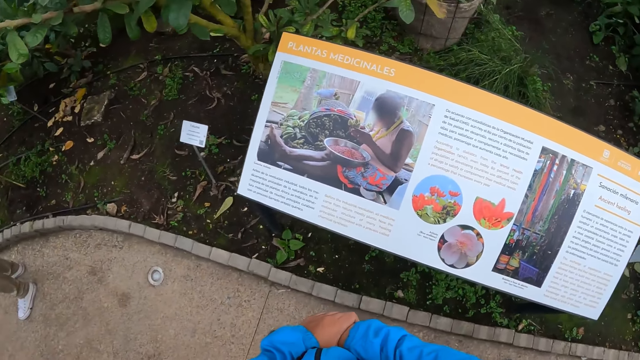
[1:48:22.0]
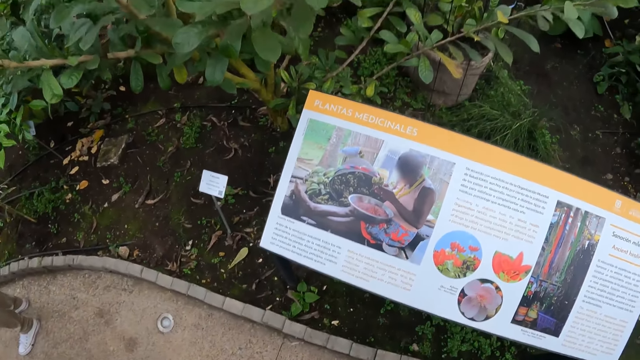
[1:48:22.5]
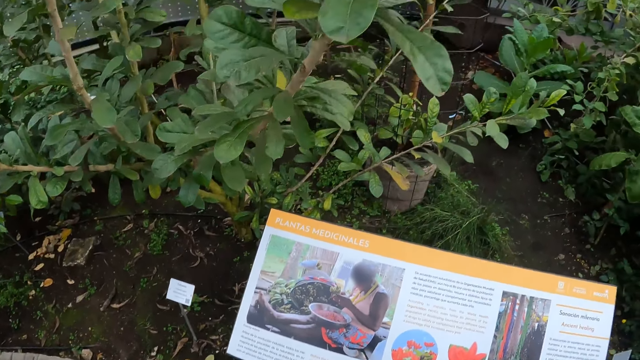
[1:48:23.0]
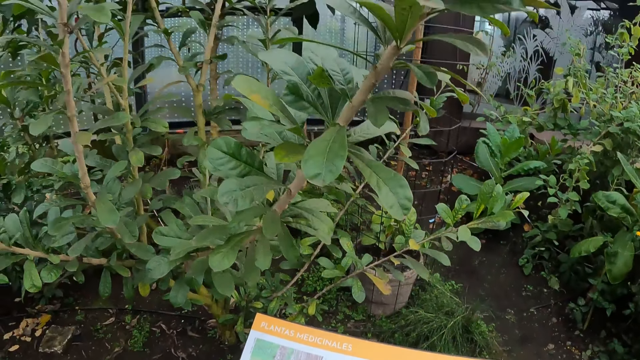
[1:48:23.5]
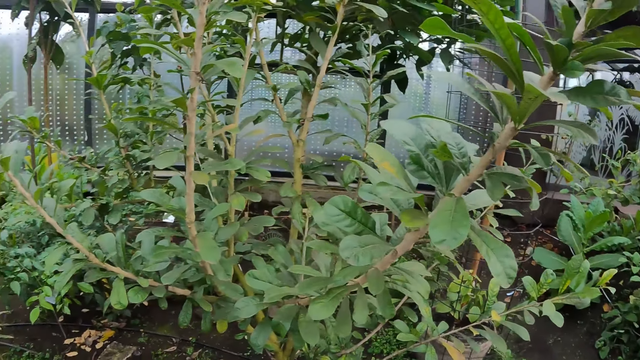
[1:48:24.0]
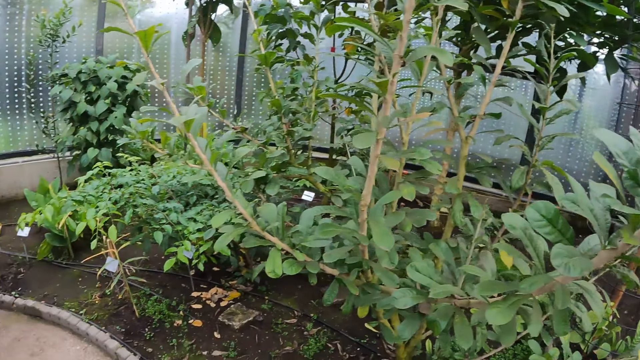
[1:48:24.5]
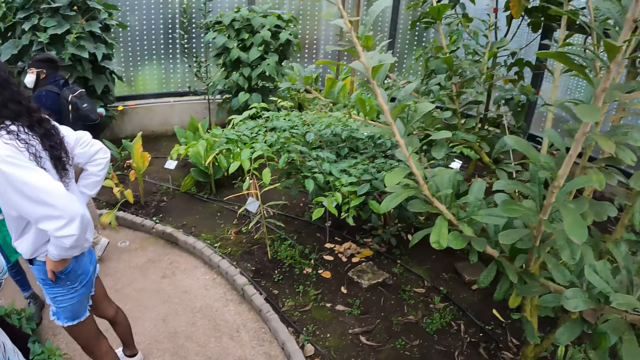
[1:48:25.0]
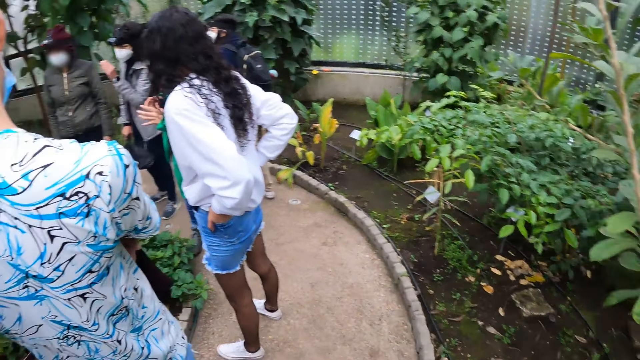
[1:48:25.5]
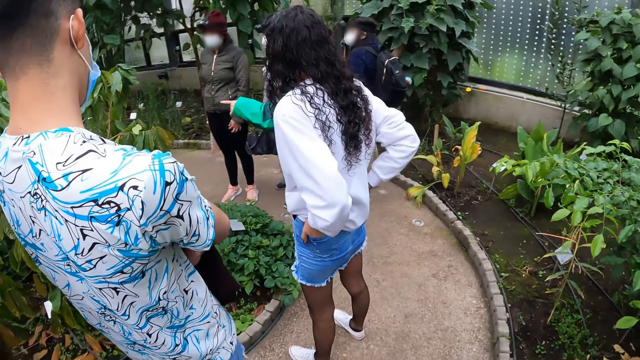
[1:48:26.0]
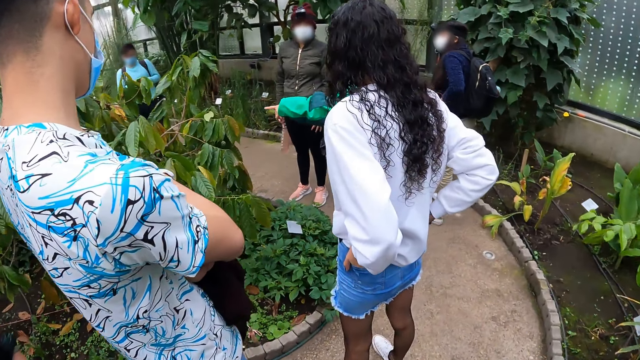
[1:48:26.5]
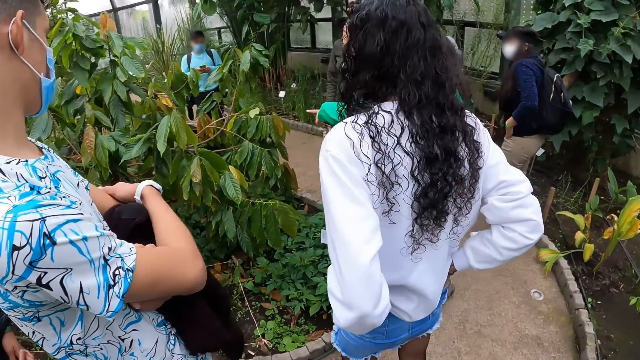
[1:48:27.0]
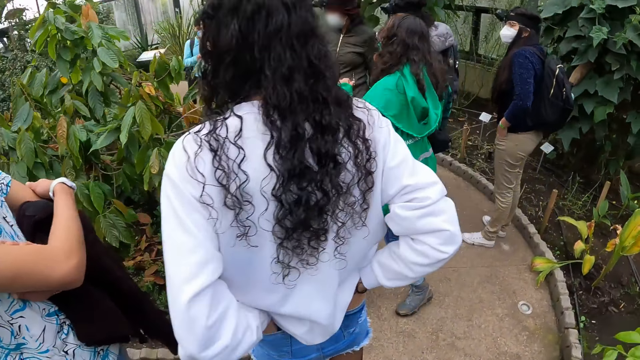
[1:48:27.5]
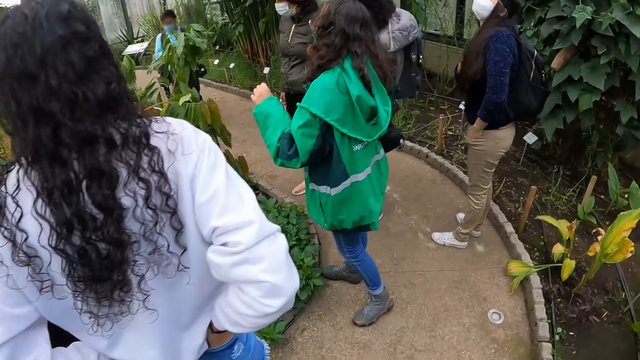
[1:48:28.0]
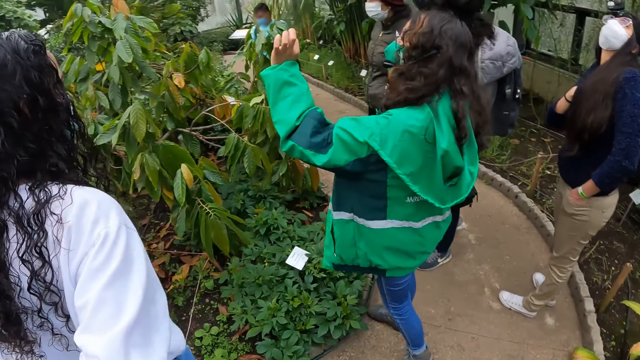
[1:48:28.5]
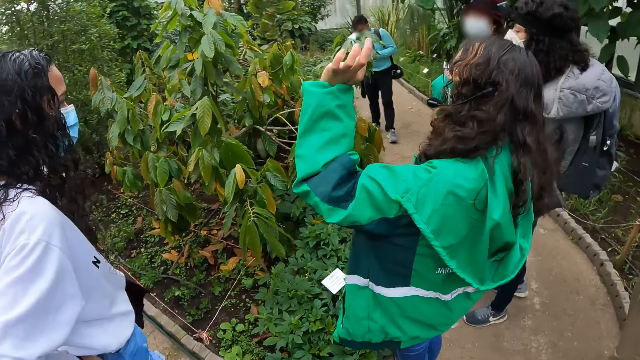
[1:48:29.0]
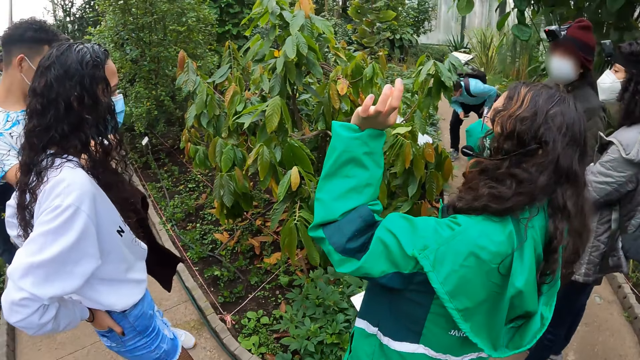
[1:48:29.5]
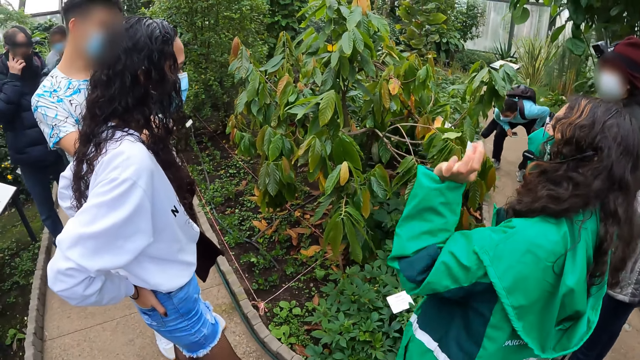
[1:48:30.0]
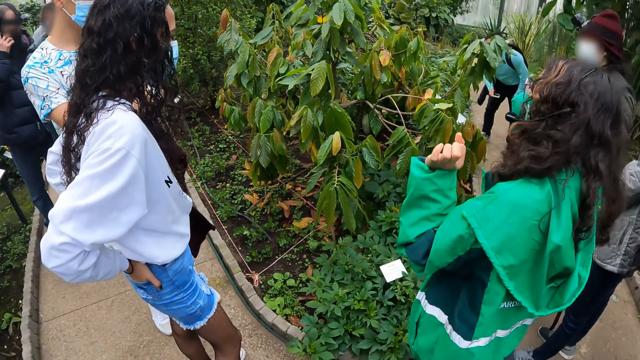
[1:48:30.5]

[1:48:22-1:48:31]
The camera wearer walks around the field. A woman interacts with the camera wearer and the group of people.

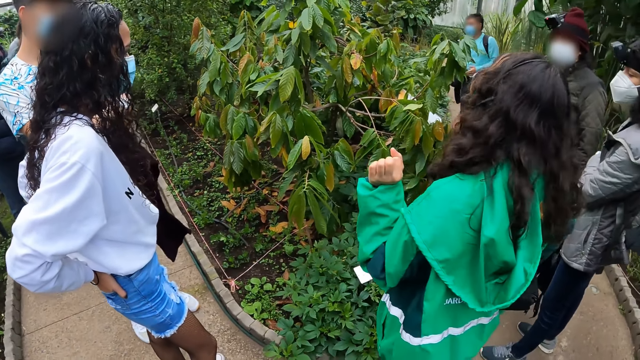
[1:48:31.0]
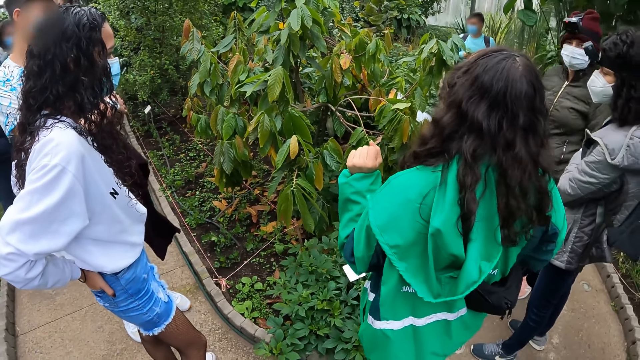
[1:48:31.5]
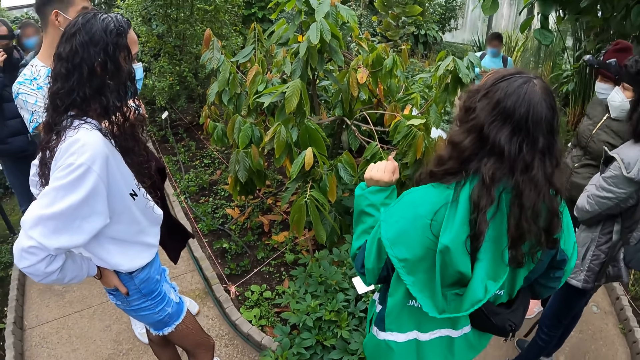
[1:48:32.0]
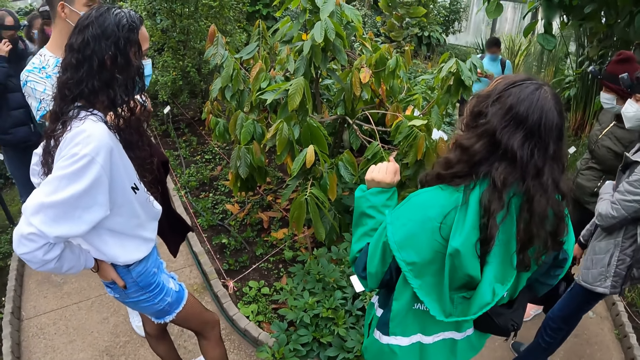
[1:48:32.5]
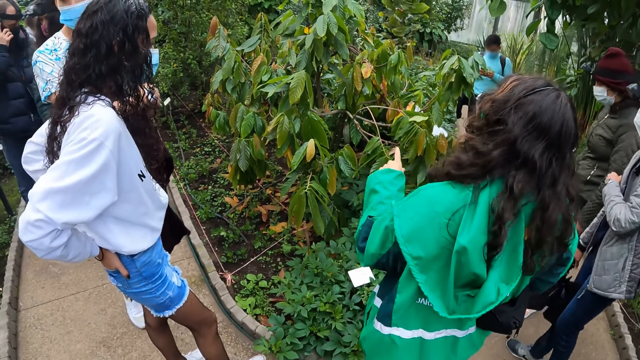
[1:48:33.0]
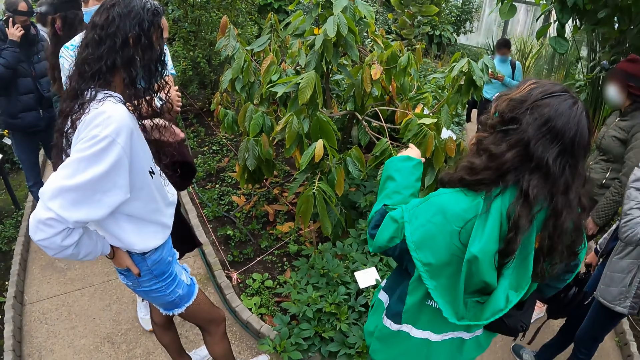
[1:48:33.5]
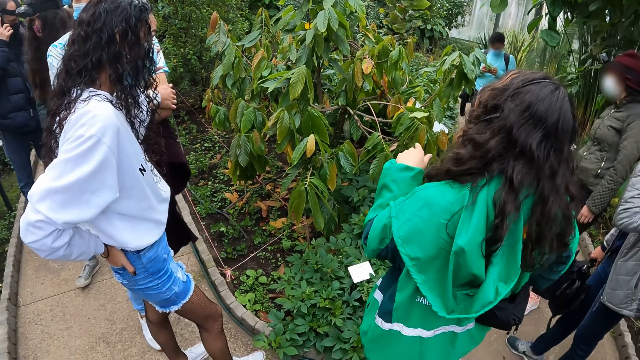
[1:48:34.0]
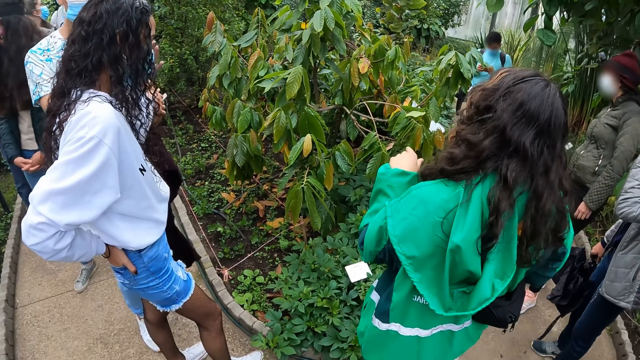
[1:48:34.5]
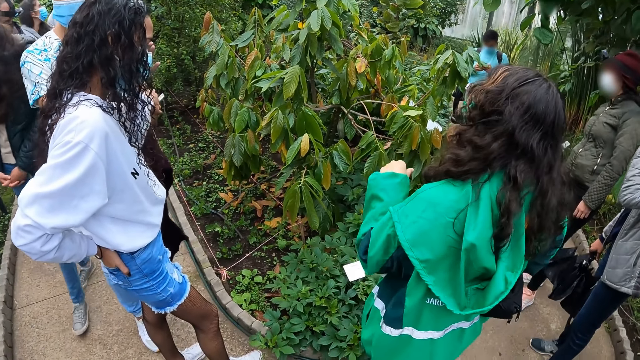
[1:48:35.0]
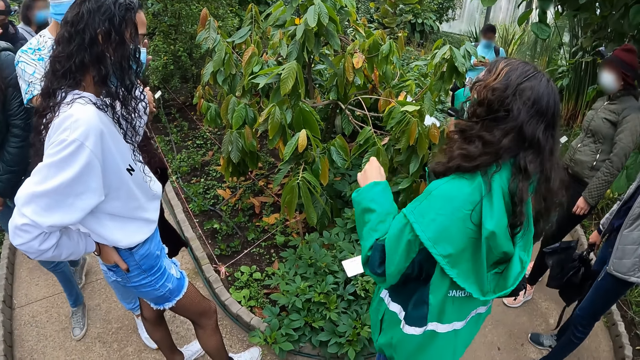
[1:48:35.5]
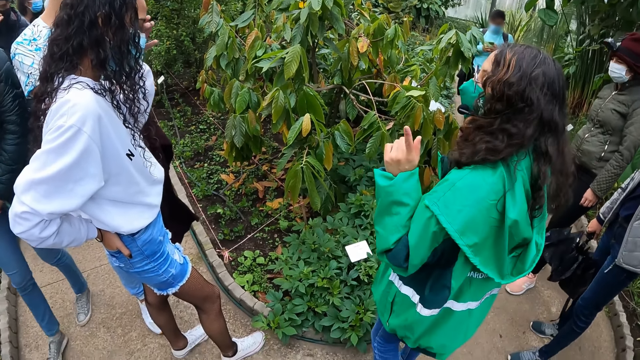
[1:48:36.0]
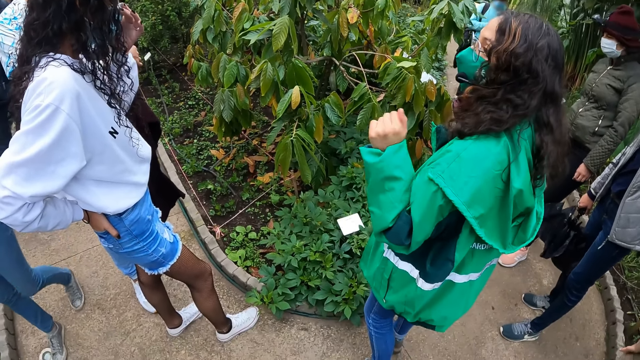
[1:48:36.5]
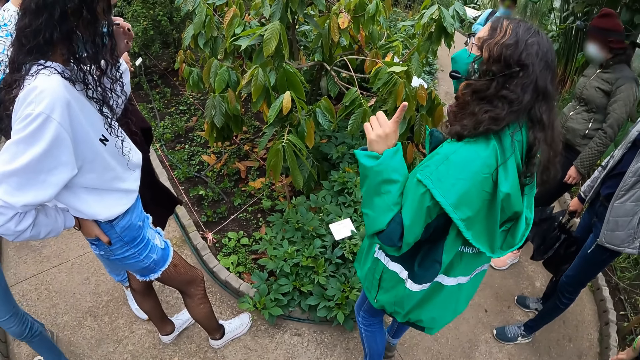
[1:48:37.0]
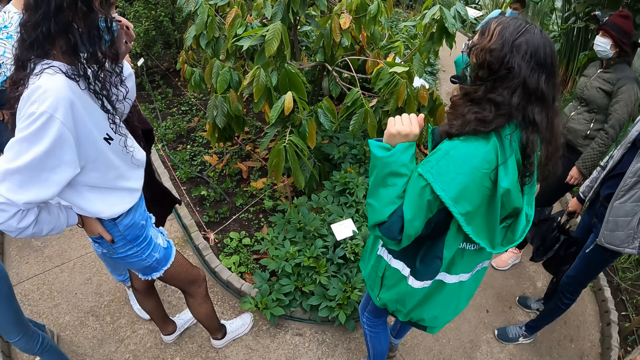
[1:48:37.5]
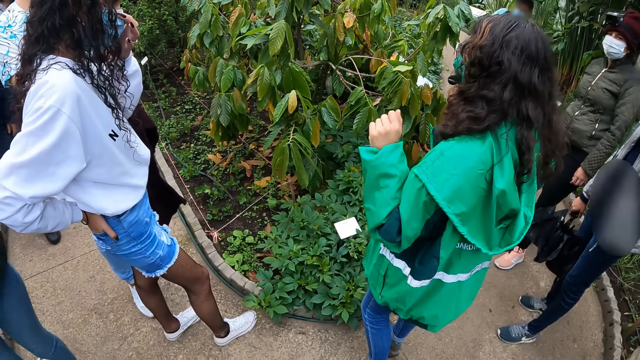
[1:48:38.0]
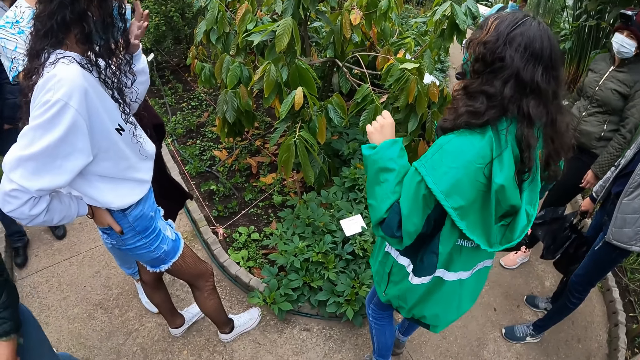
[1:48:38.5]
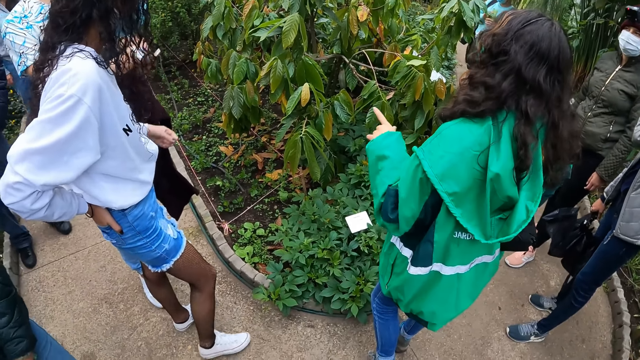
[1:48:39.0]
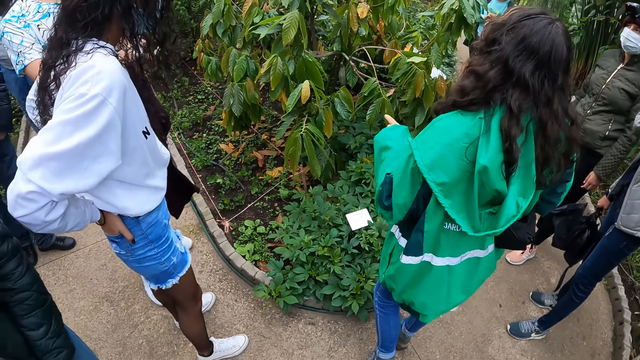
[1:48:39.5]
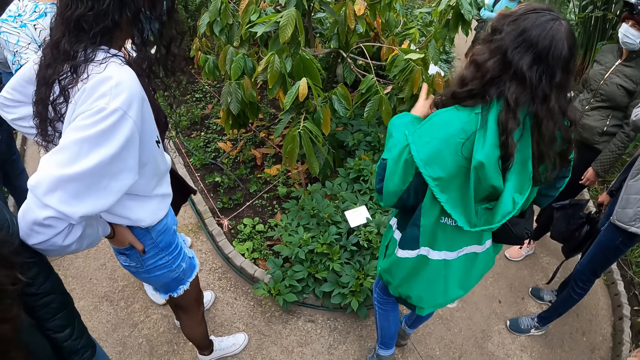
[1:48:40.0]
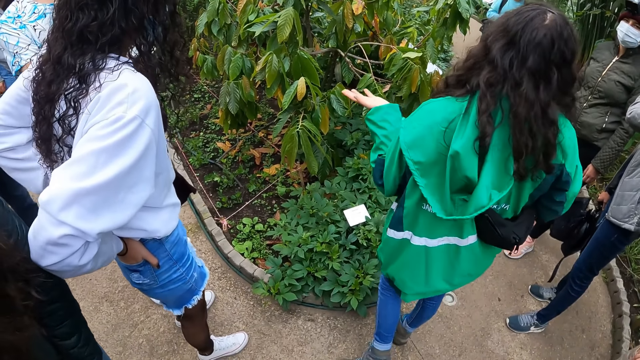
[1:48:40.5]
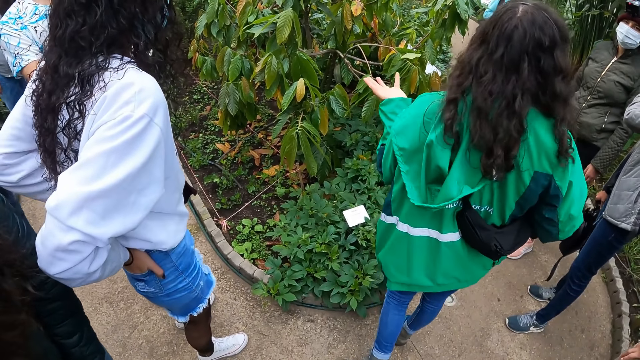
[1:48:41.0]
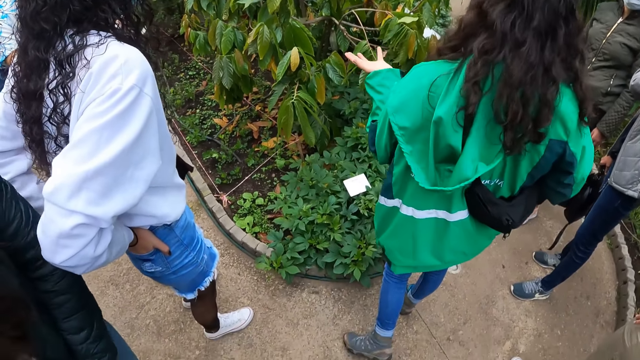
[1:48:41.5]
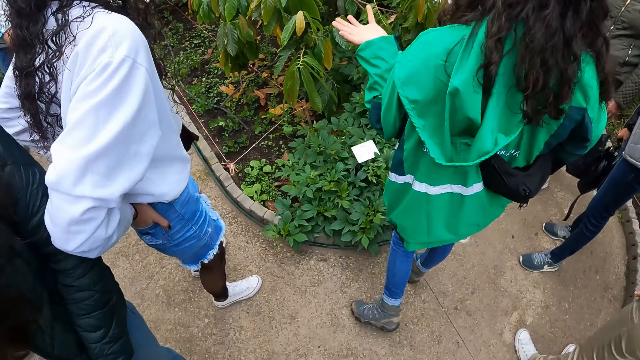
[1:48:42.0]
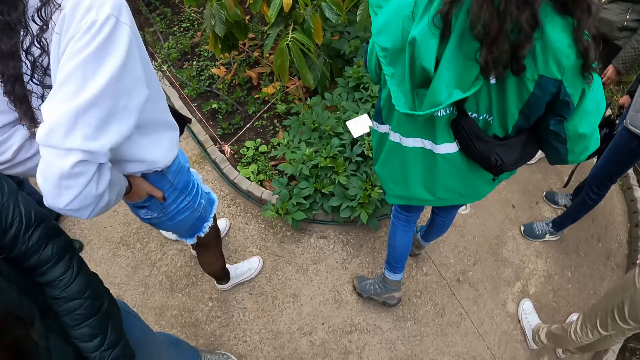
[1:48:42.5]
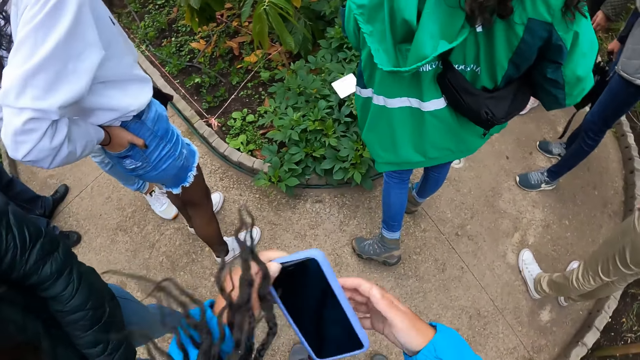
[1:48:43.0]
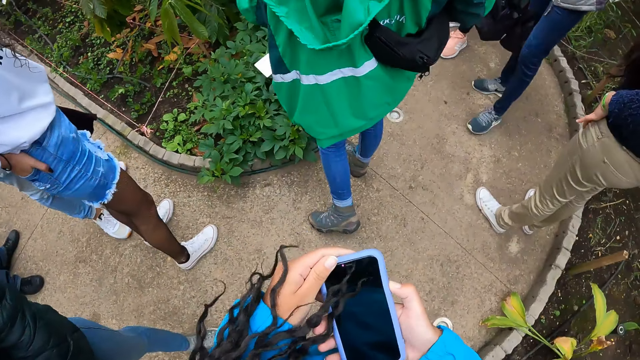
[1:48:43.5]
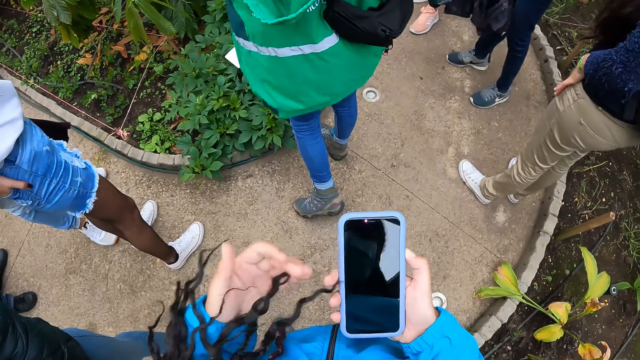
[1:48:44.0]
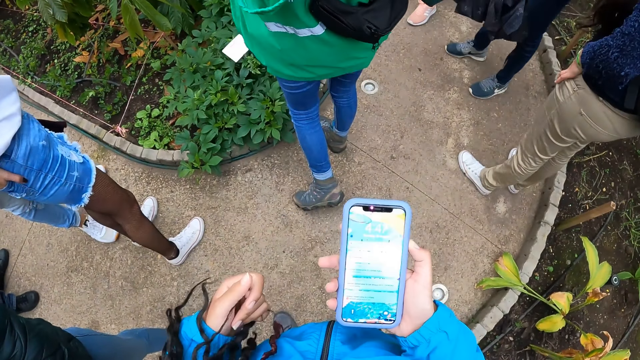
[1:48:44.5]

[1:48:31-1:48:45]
The camera wearer looks around the field. A lady points to the plants and gestures out with her hand. The camera wearer looks around the field. They hold a phone with both hands.
